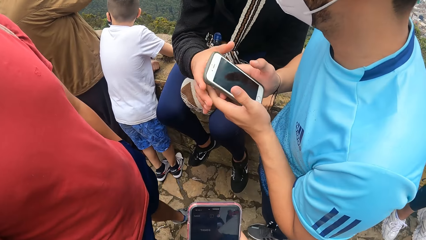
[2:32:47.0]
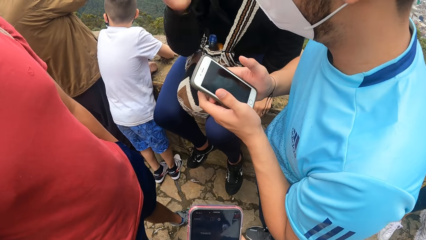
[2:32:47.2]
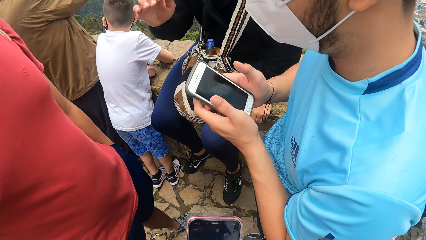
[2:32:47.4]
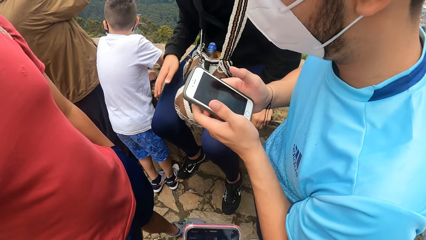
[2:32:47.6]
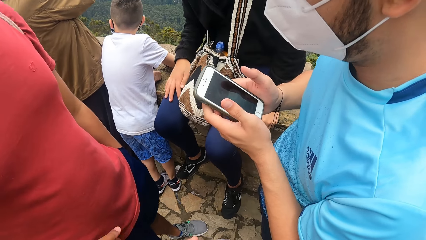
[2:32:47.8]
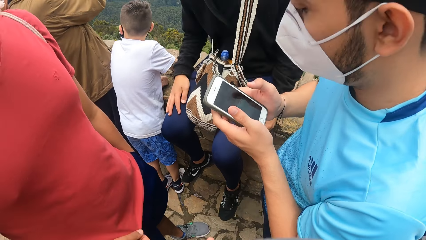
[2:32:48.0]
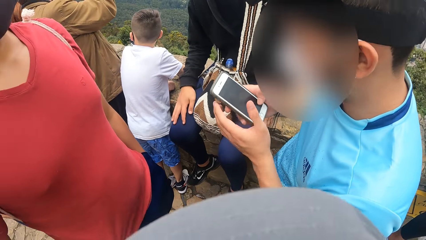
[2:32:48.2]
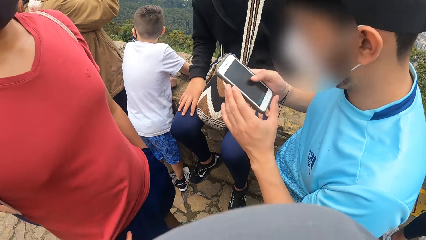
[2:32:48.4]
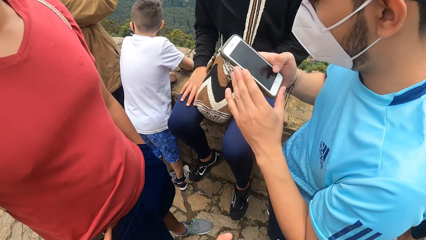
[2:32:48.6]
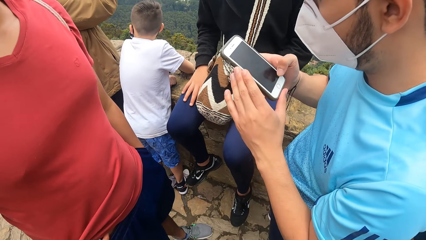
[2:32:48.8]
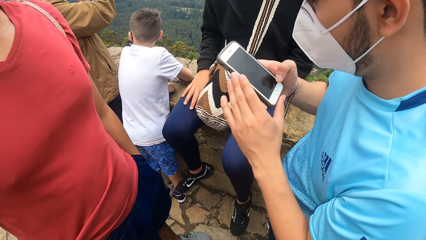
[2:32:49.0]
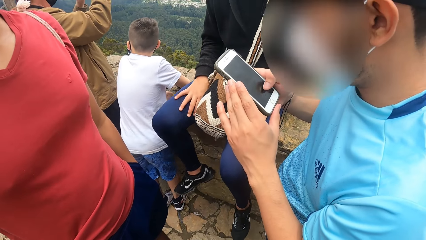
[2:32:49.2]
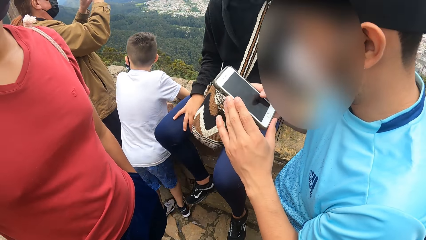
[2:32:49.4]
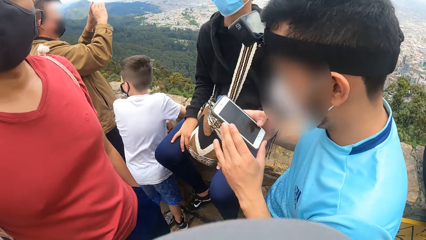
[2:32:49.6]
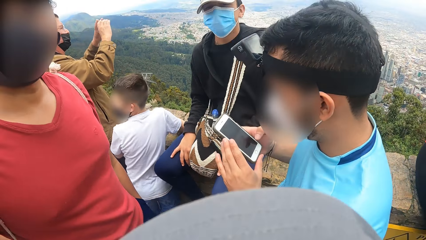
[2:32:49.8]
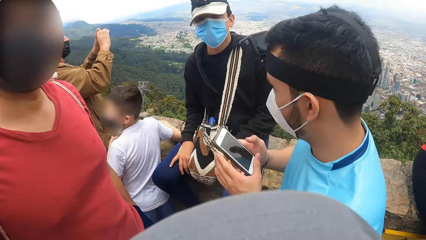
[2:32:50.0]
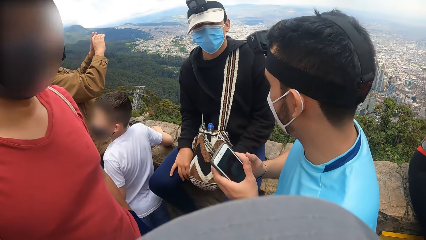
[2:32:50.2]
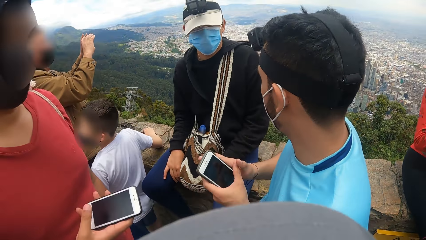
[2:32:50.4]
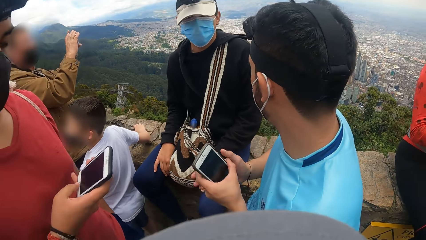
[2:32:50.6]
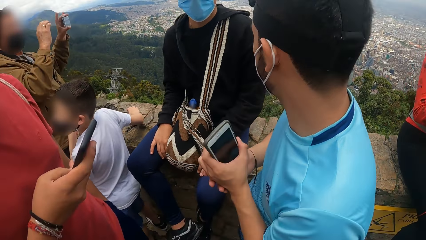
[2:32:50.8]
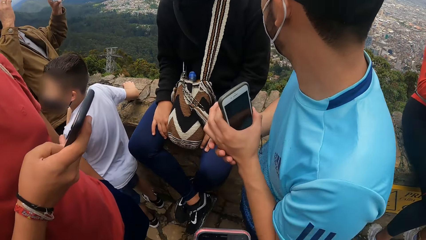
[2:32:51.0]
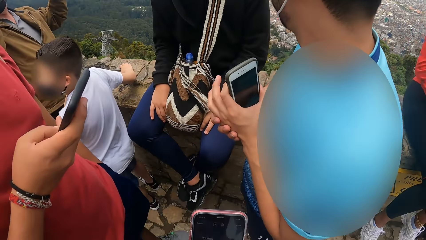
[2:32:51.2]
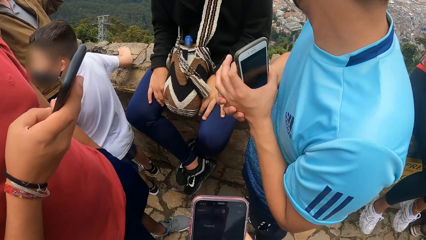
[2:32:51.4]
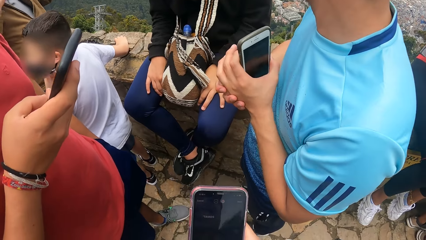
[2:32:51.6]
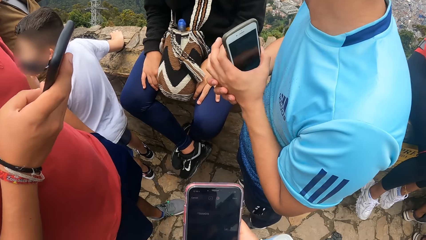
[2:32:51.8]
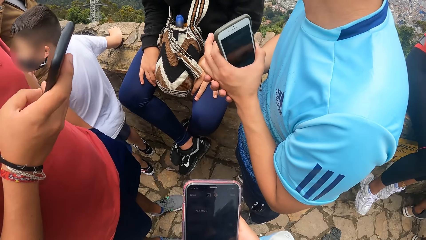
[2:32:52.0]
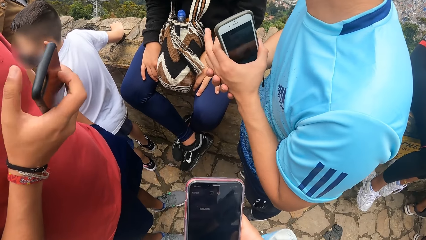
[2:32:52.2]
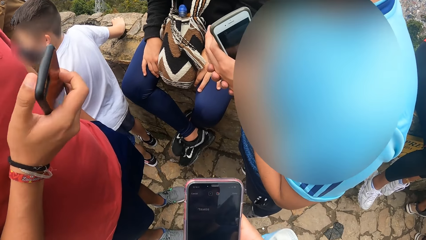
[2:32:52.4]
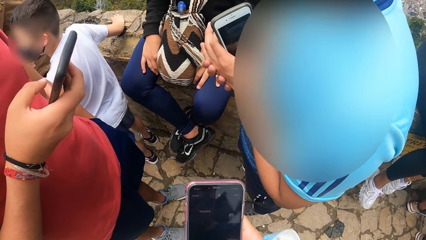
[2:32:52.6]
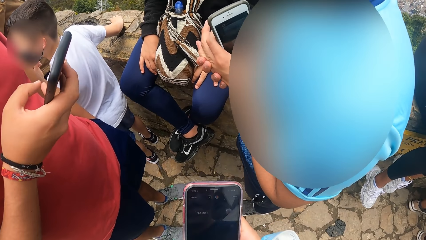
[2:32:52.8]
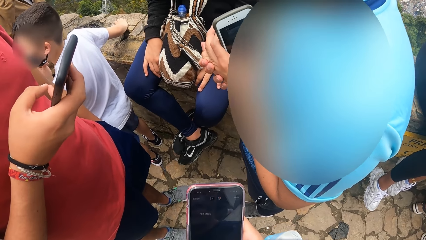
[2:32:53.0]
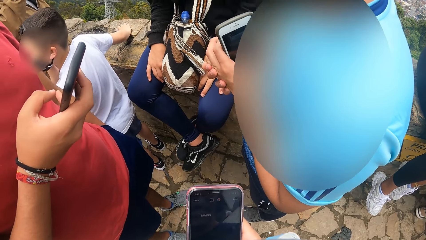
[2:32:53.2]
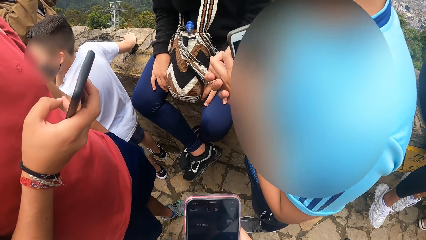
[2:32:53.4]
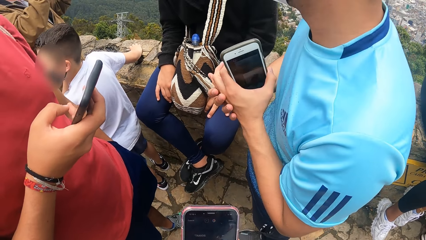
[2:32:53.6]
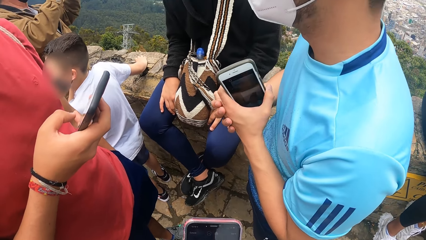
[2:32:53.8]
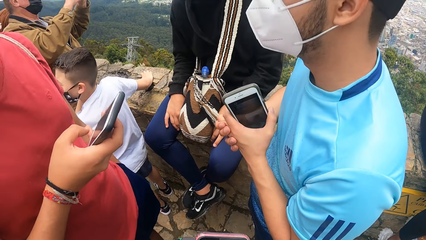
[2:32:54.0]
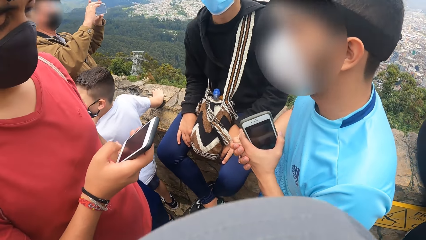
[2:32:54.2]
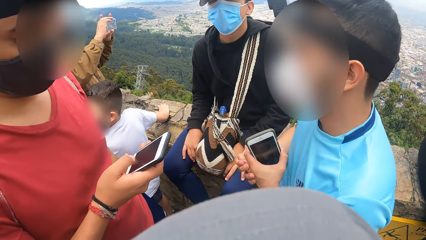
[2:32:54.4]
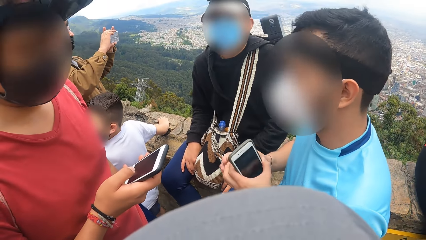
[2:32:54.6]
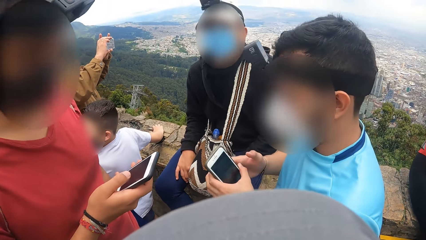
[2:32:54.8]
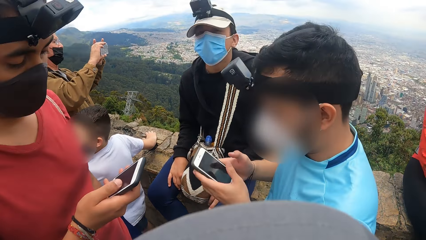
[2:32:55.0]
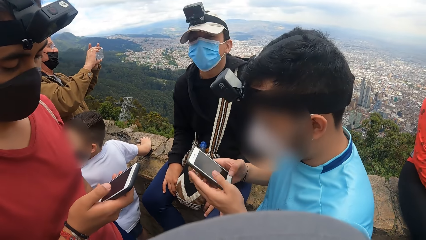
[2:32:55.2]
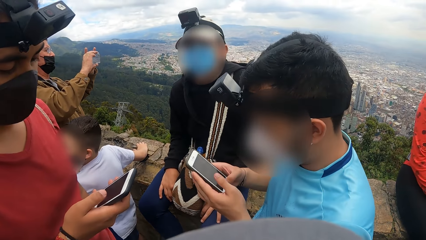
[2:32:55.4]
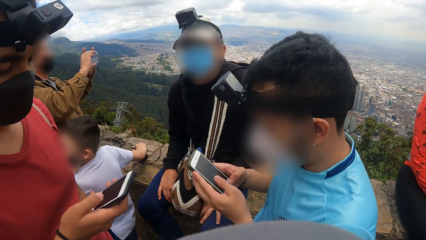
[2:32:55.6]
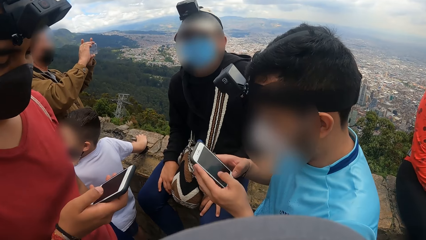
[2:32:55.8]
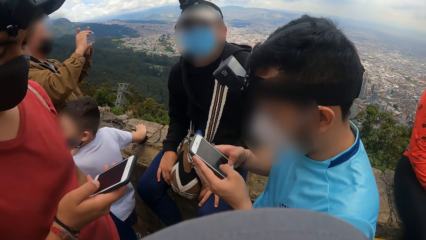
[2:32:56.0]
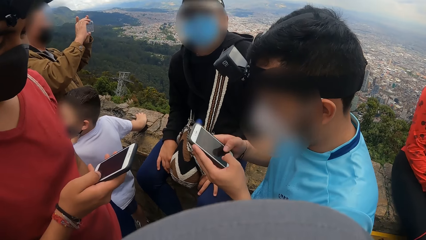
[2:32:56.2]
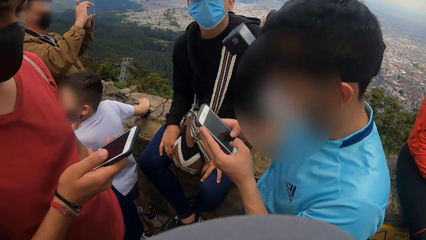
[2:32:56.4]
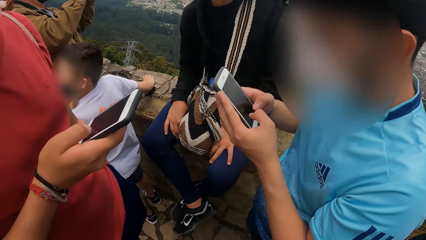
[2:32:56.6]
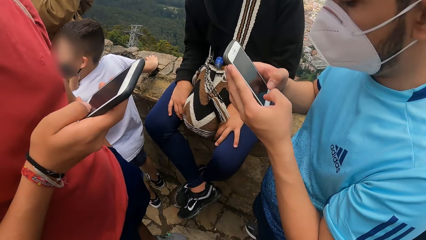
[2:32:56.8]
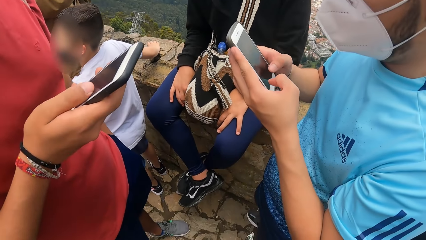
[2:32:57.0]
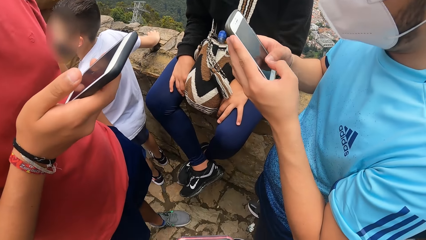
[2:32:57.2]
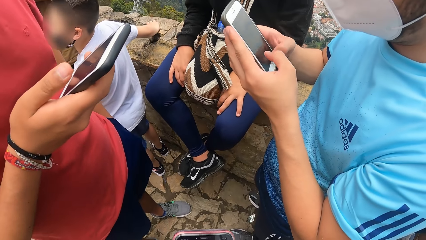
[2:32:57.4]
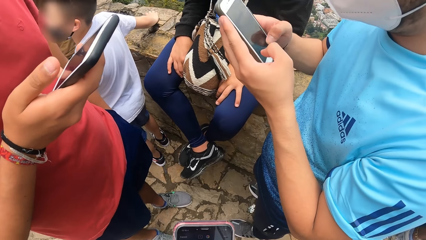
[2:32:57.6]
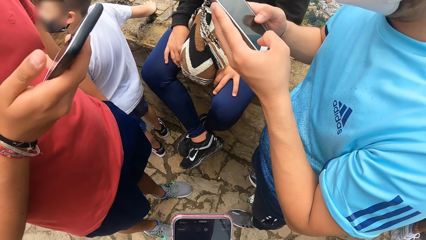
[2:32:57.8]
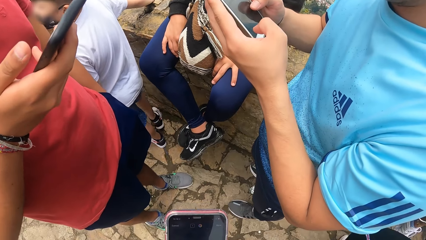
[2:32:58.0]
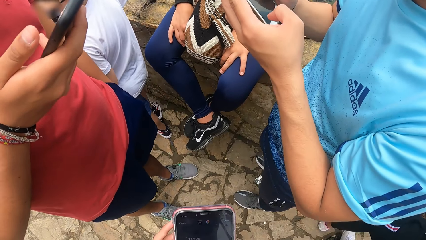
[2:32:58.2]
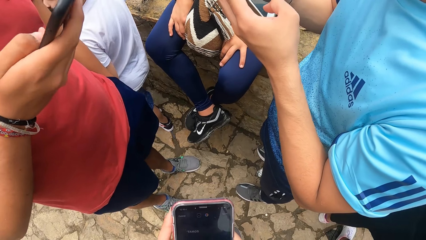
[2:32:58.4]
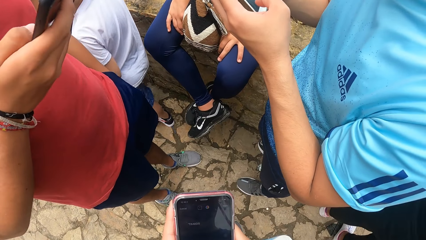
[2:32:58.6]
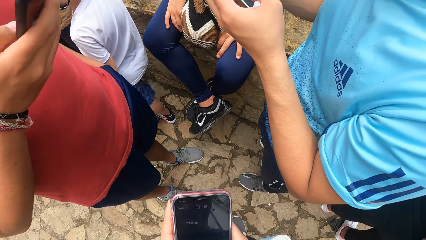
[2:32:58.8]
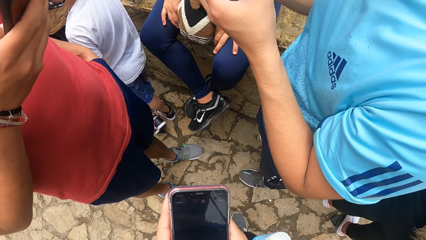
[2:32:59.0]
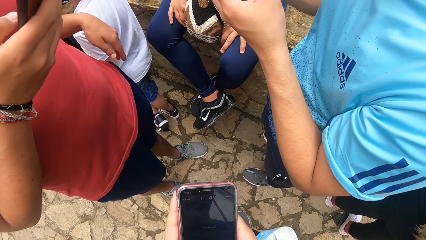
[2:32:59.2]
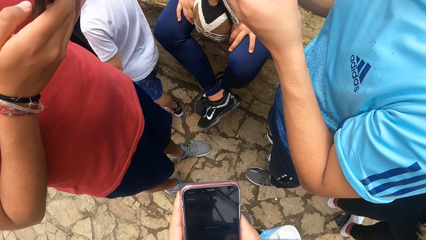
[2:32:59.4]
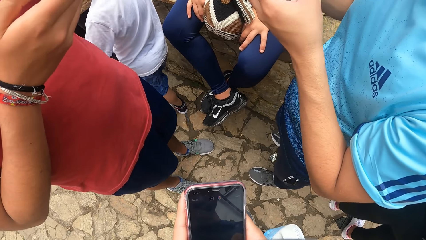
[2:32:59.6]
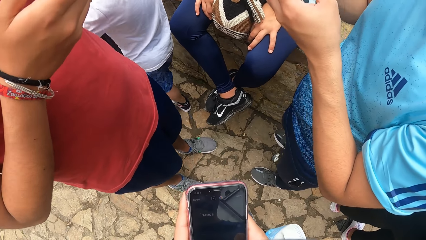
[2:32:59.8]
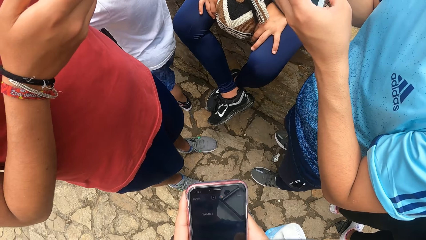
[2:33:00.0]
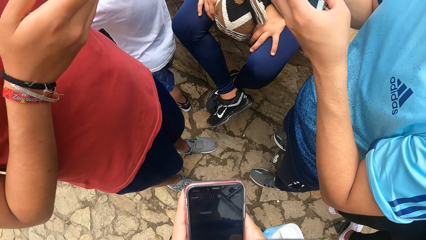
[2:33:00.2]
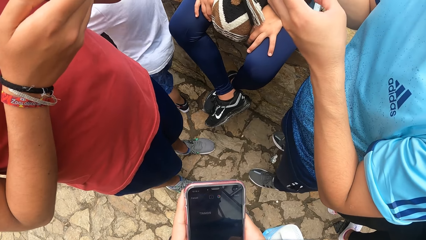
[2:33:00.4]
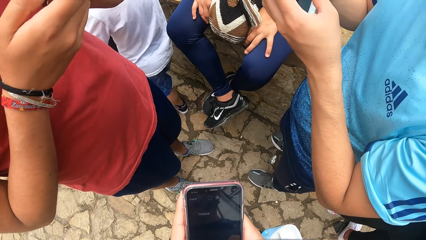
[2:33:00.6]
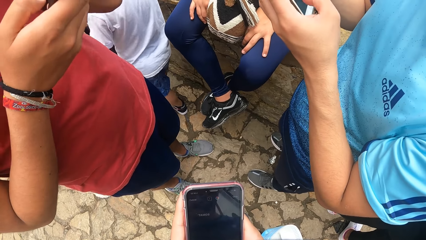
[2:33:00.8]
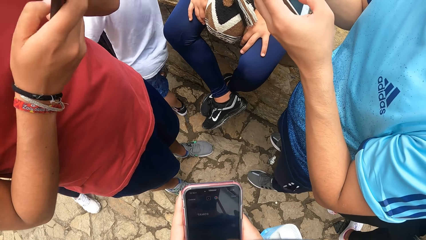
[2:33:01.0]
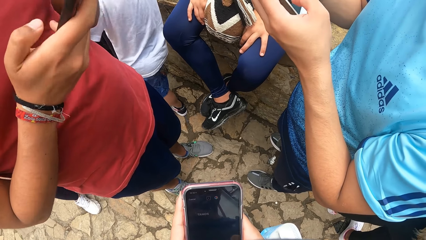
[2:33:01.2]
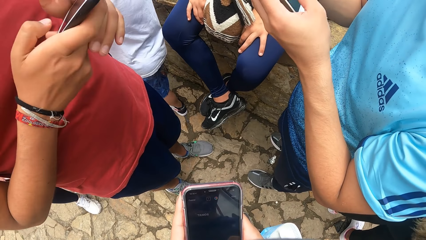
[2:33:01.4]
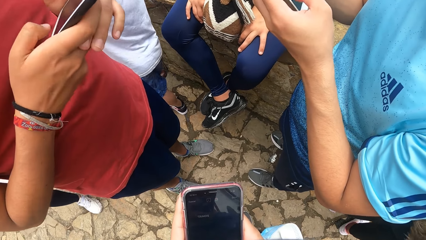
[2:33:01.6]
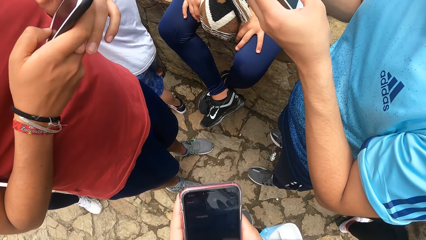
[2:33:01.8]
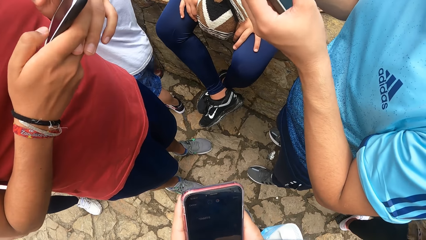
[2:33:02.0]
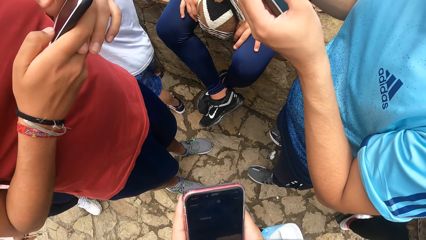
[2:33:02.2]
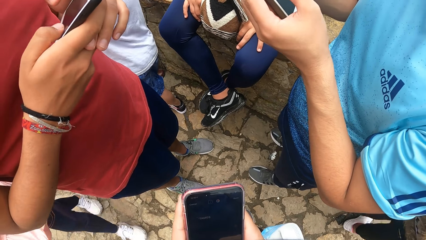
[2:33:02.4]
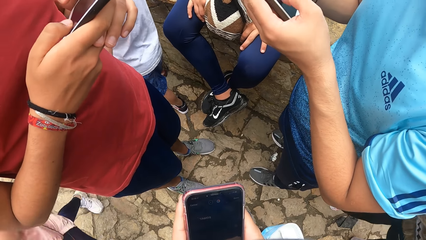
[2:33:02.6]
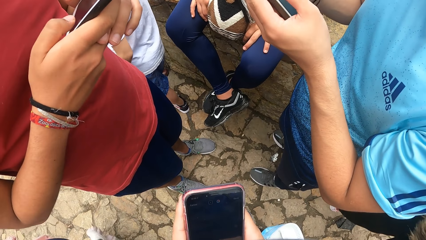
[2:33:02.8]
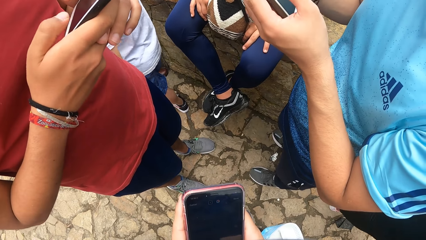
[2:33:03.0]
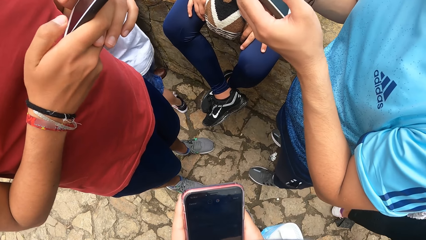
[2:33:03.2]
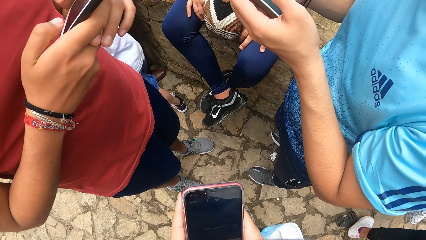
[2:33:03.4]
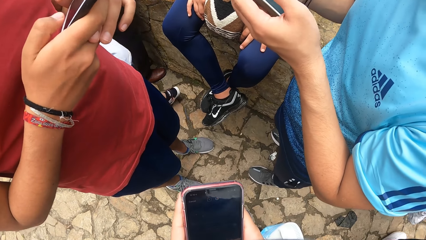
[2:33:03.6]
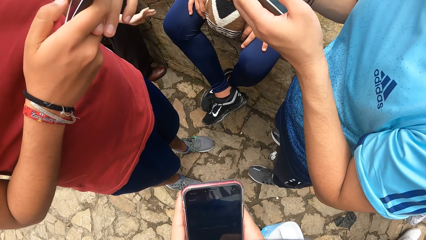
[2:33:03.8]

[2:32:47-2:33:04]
A person stretches a hand. The camera wearer scrolls on a phone. Another person converses with the first person. A man operates the mobile phone in his right hand. A third person scrolls on a phone. Another man operates the mobile phone in his left hand with both hands. The second person types on a phone. The camera wearer scrolls on the phone.
